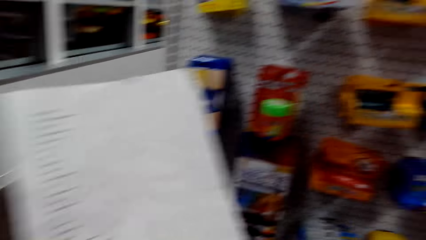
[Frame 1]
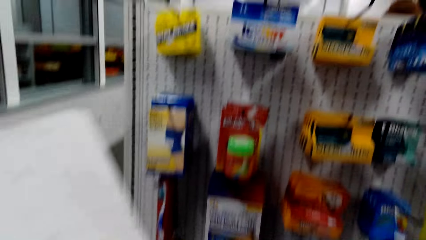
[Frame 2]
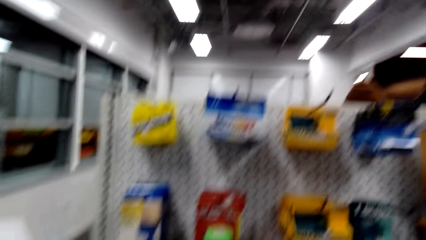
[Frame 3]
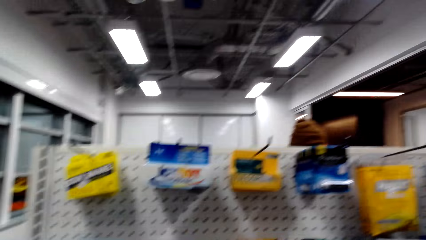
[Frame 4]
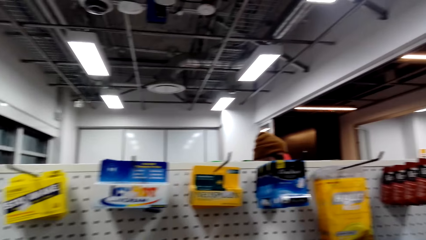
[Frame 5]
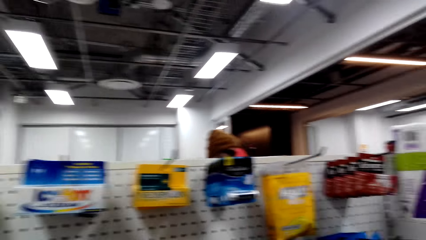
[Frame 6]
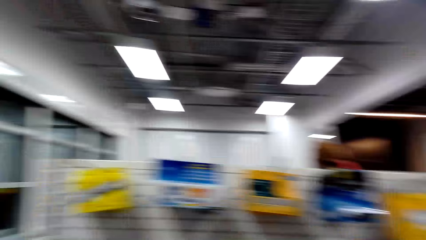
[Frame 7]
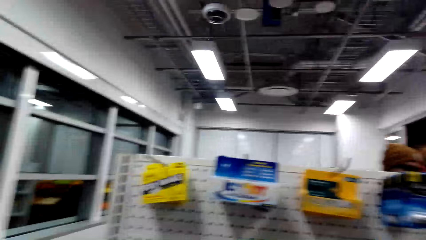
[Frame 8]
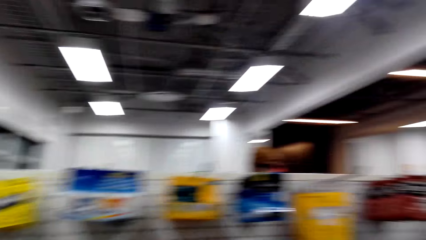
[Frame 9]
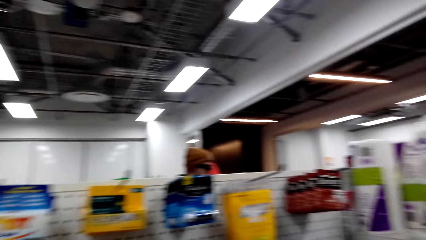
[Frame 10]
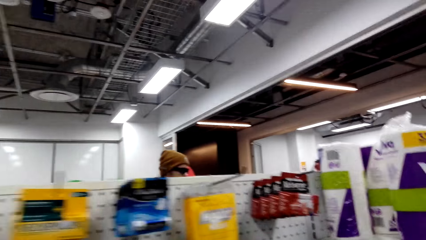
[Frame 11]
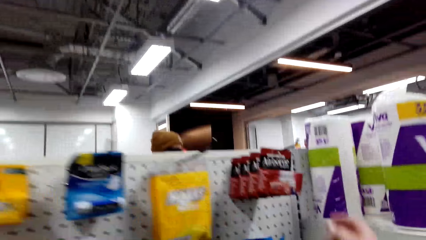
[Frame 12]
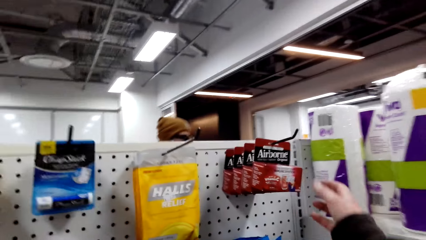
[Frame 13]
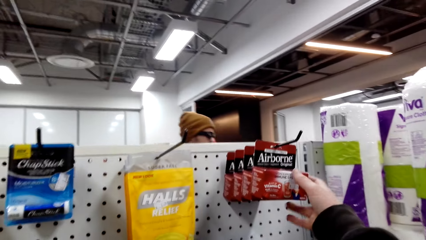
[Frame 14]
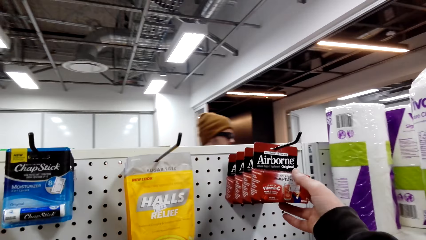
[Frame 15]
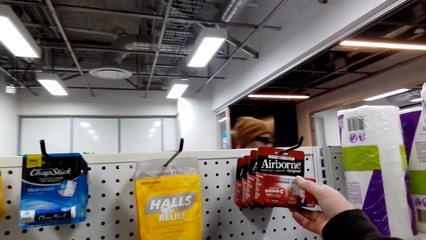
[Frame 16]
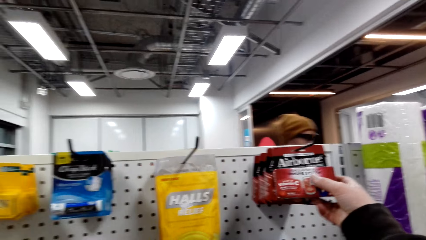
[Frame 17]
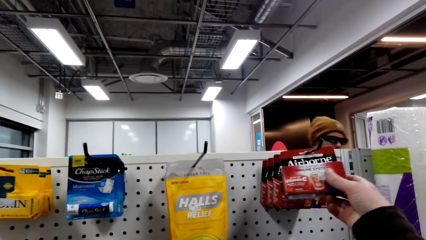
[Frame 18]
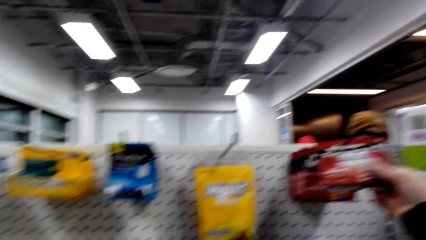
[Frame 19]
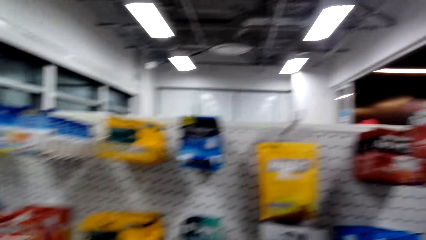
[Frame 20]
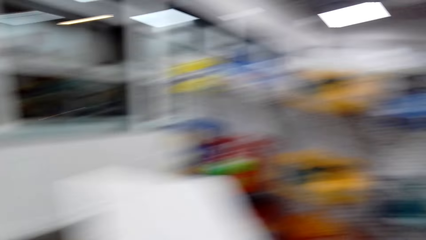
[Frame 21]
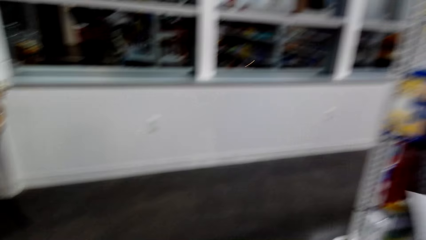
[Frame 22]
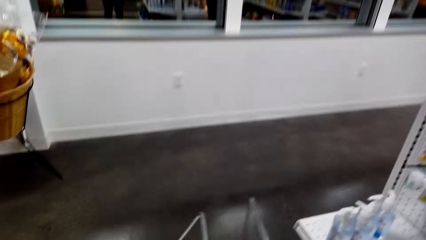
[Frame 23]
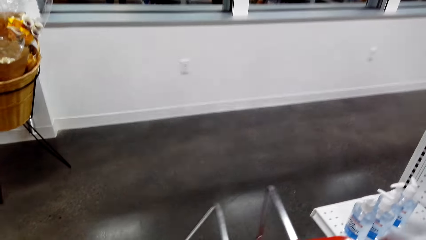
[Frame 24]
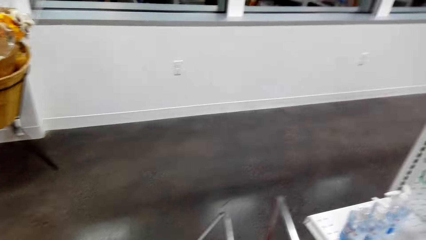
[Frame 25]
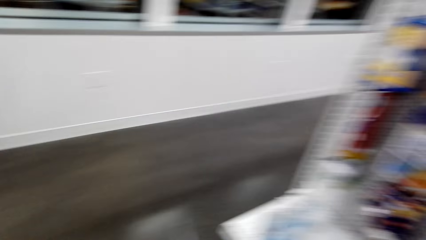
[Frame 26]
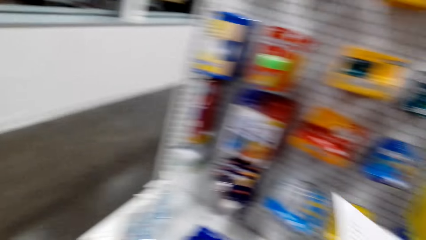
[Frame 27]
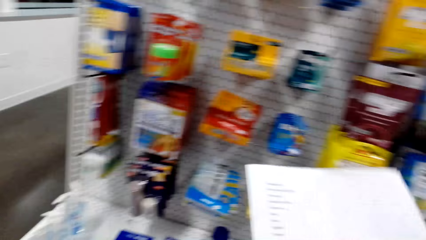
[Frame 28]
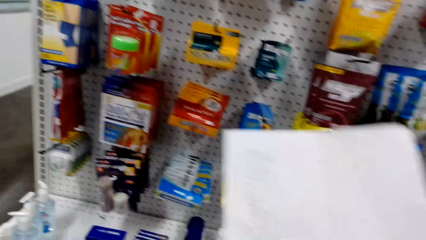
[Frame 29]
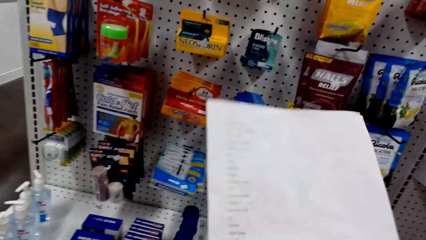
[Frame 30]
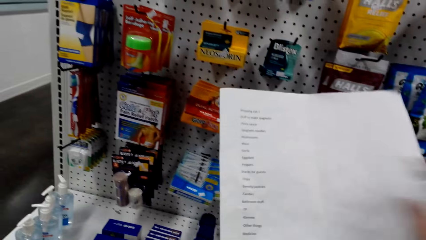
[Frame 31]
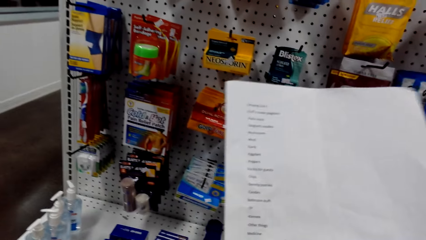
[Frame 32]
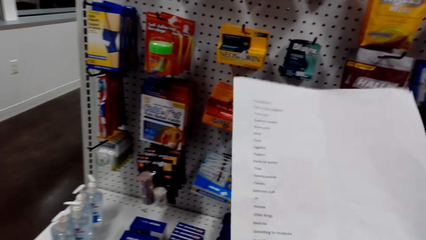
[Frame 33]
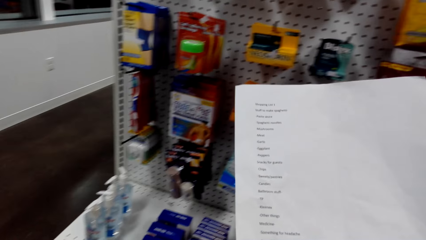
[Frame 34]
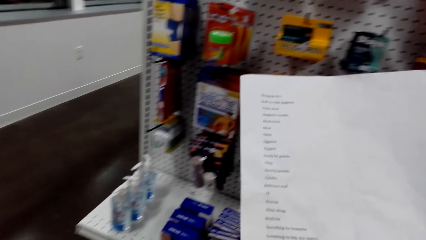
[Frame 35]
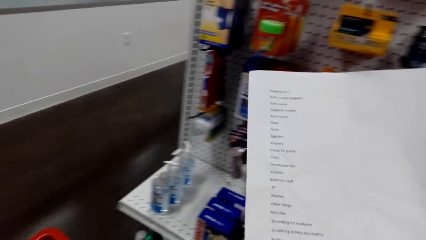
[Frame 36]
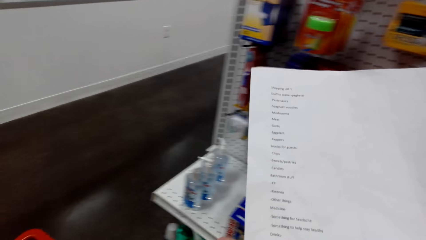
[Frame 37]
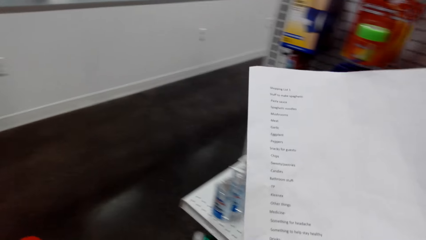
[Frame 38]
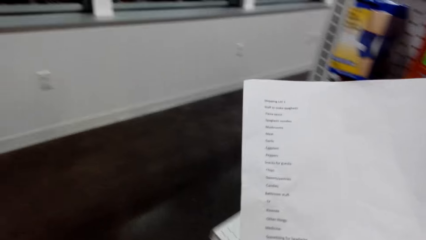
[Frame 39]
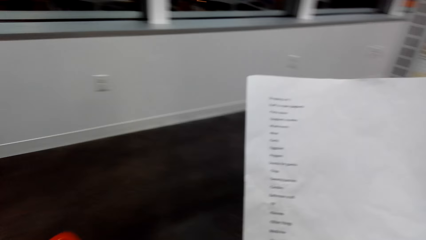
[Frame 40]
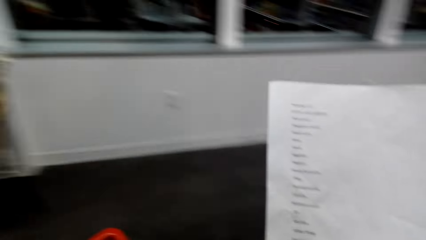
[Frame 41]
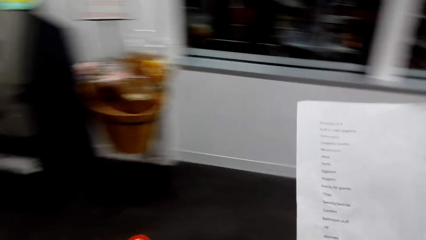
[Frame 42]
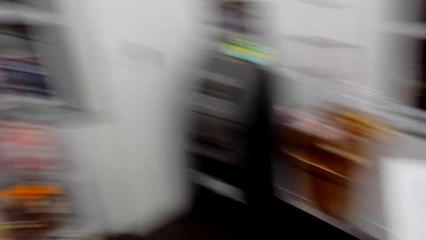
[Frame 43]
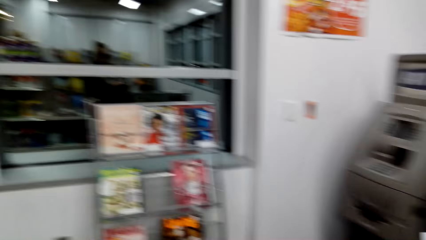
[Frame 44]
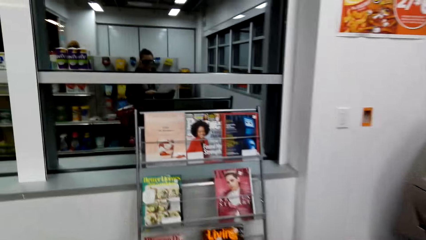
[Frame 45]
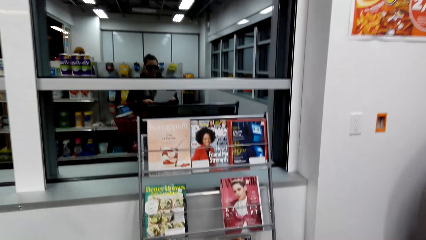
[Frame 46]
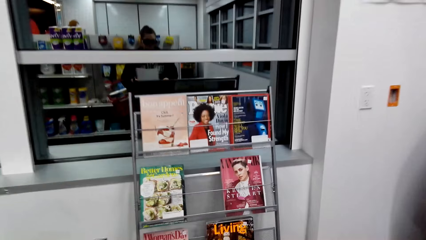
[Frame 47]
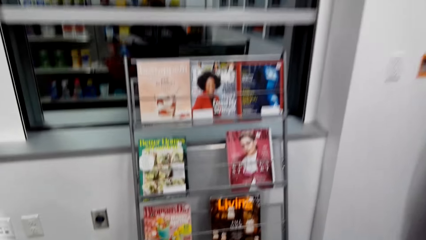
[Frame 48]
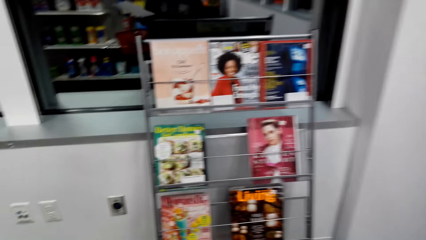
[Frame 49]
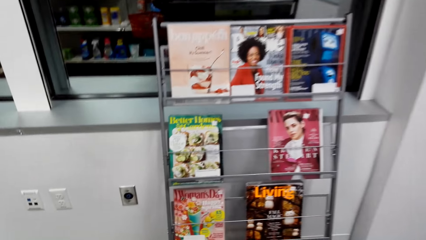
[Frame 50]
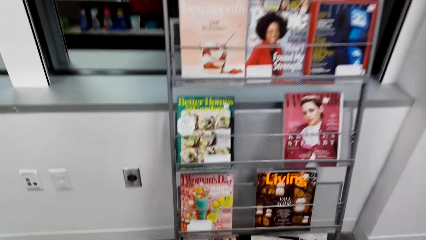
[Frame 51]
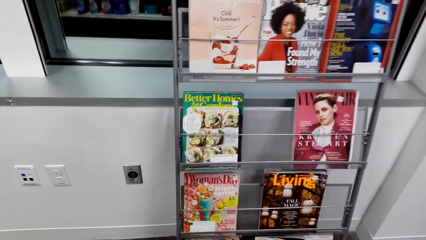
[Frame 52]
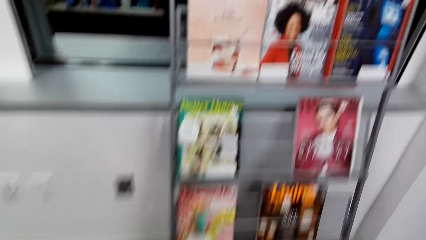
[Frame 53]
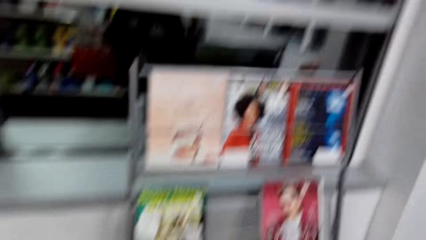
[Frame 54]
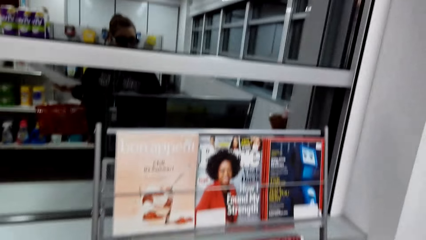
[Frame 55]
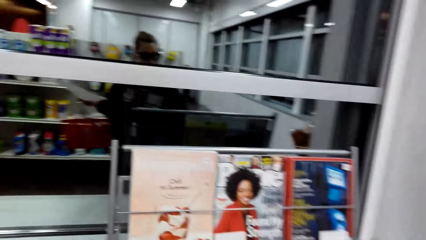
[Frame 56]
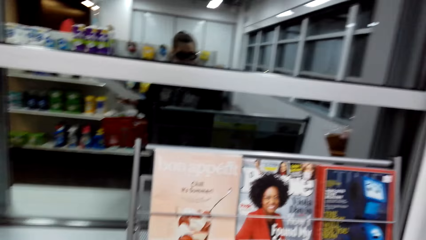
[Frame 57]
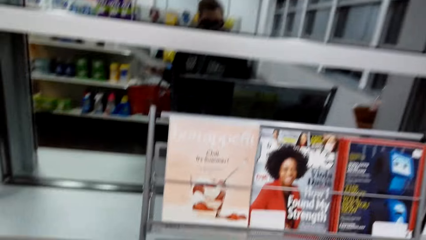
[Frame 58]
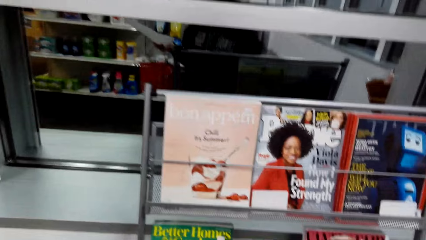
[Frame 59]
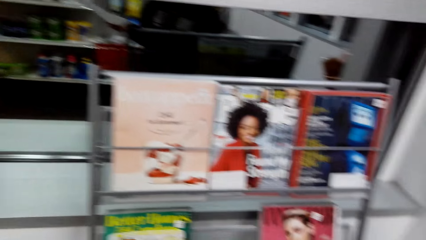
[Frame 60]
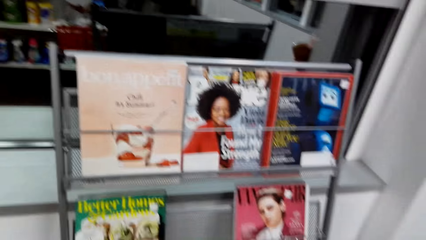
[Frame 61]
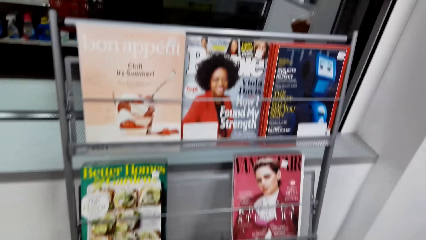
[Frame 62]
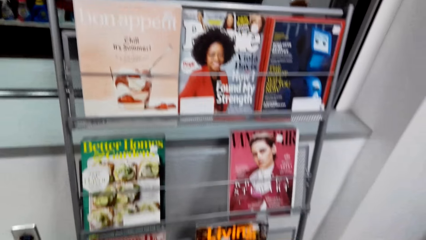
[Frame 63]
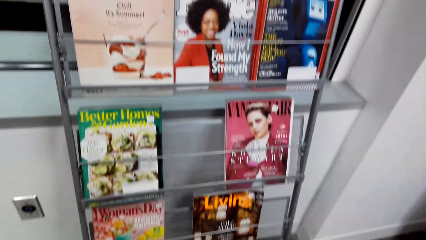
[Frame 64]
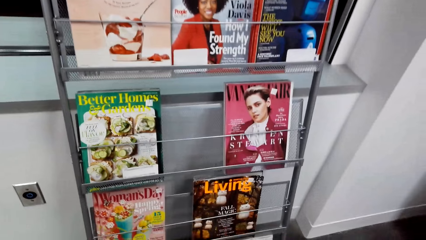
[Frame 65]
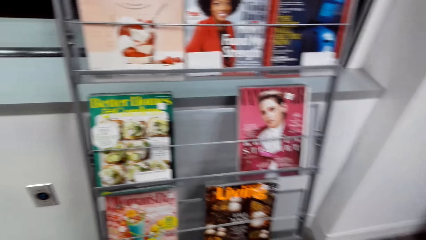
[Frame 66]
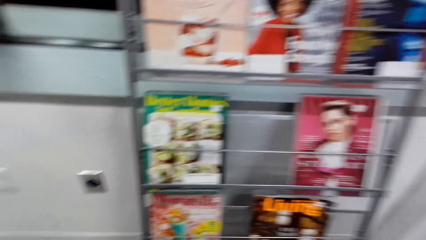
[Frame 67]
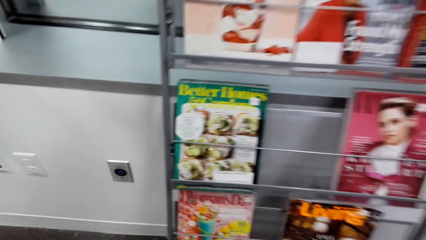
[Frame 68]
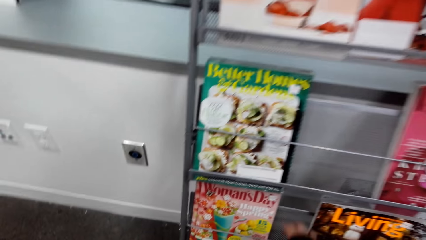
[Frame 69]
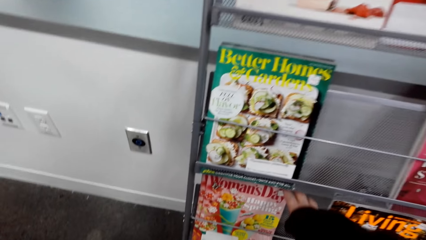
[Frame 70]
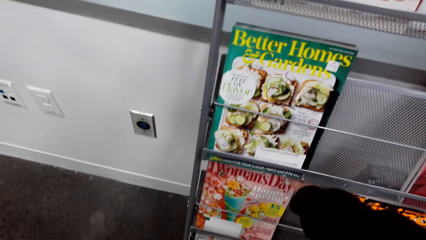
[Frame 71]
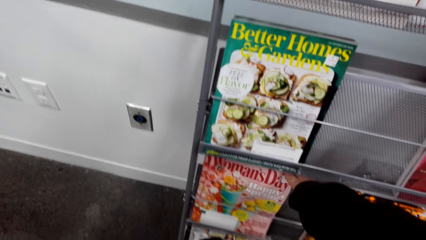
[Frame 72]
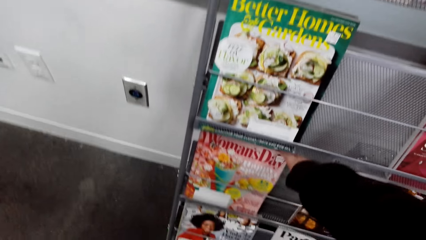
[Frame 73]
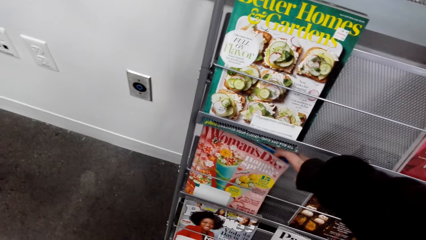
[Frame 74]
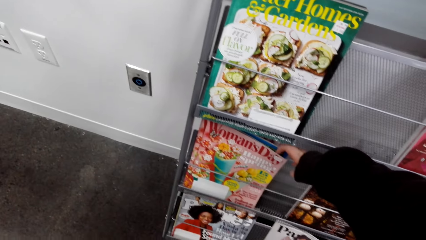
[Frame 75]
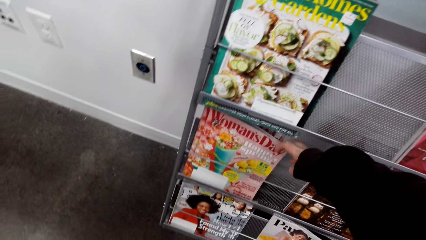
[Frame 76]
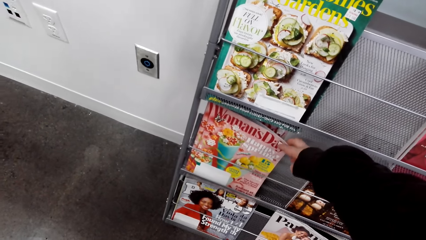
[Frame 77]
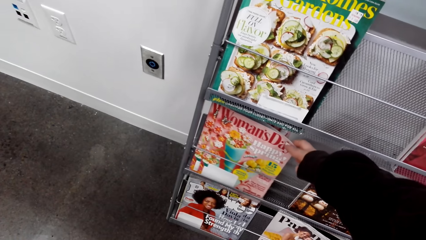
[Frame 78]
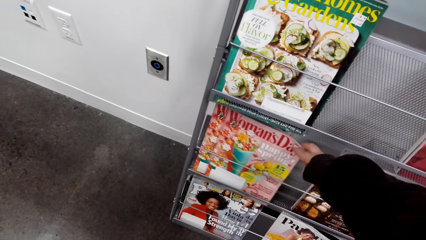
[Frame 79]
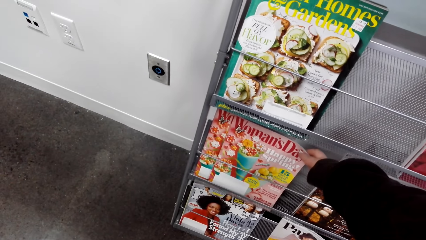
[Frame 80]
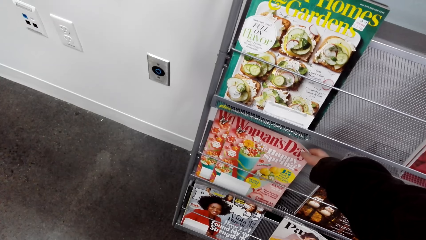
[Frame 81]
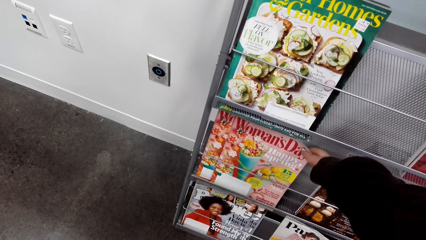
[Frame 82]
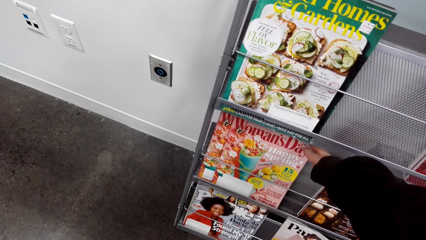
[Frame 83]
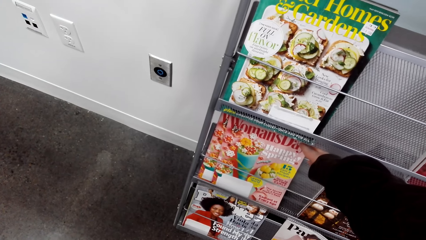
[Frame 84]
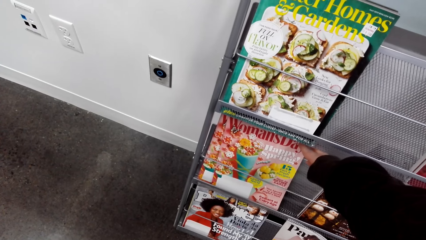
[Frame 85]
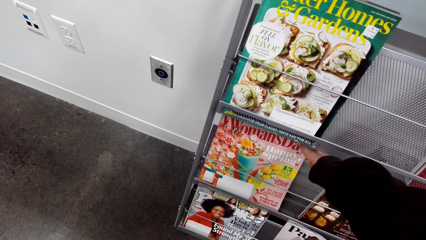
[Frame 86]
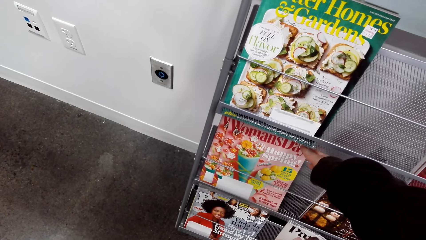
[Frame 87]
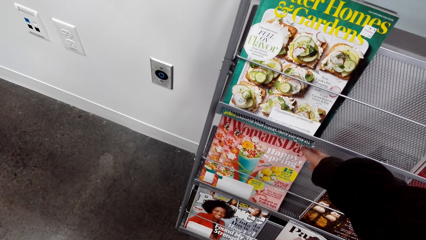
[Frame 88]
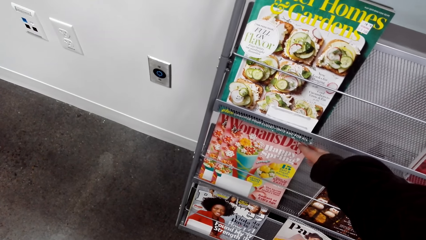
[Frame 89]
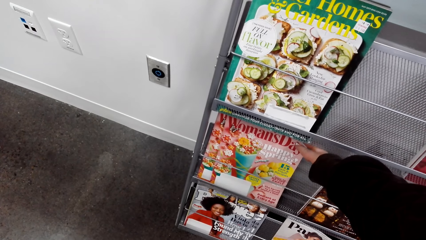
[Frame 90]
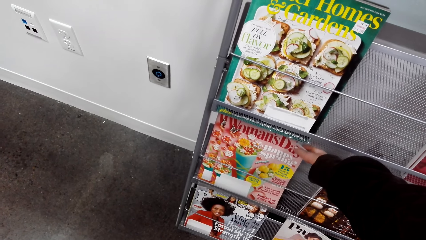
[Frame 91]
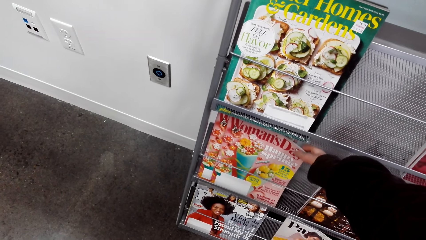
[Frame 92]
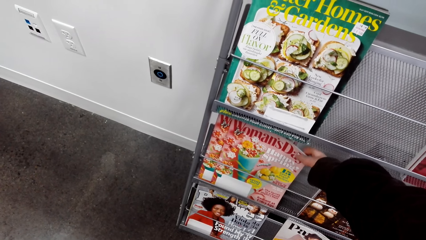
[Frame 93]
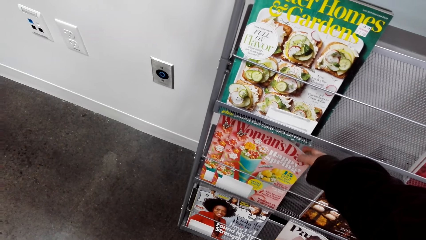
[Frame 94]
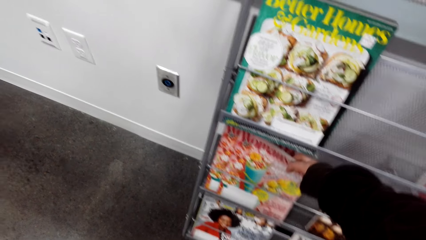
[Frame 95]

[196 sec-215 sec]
The camera wearer looks around the room. They pick up the packet from the shelf. They look at the piece of paper. They look at a shelf with magazines. They pick up the book from the shelf. They hold a magazine.
